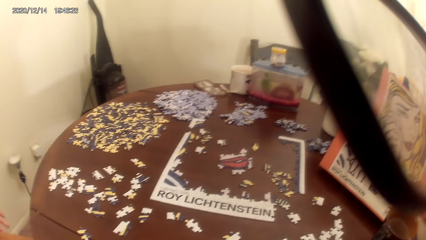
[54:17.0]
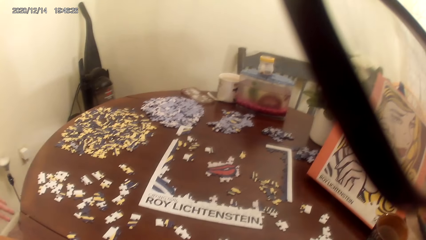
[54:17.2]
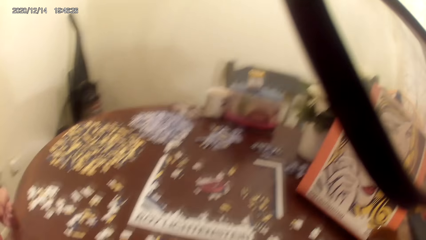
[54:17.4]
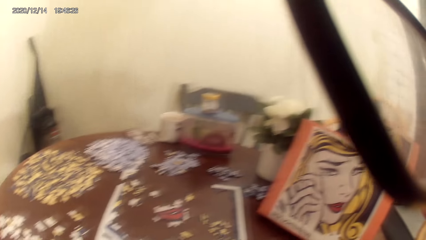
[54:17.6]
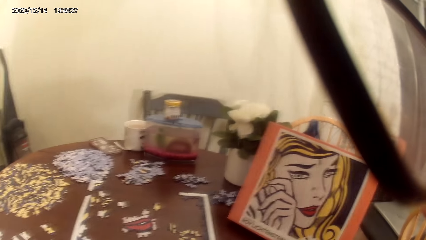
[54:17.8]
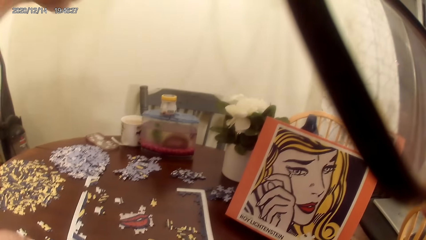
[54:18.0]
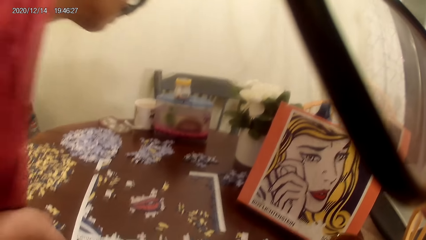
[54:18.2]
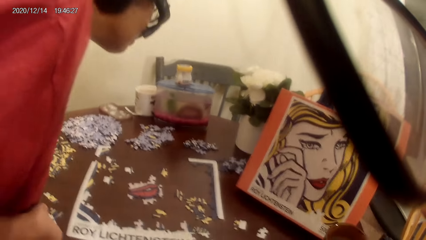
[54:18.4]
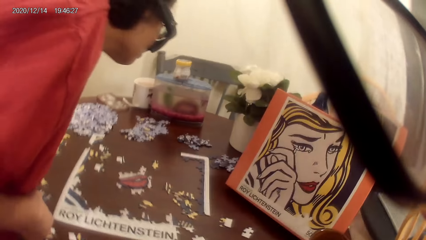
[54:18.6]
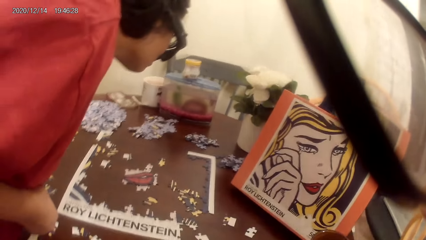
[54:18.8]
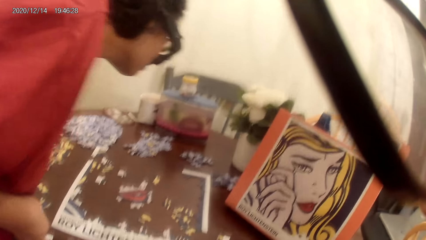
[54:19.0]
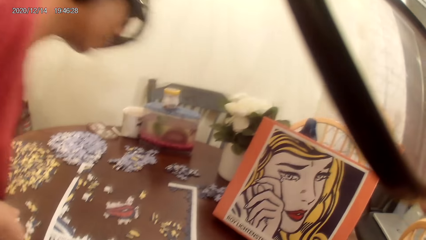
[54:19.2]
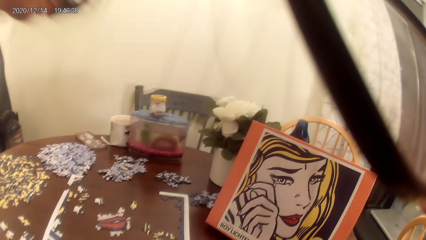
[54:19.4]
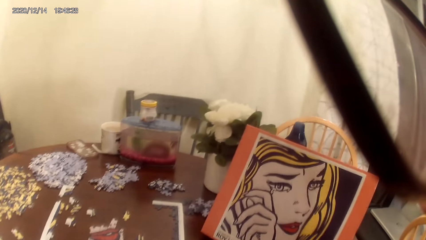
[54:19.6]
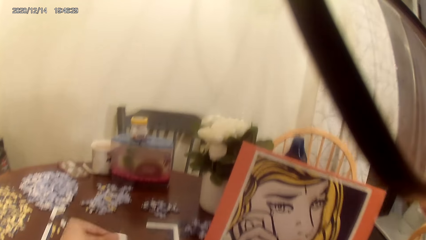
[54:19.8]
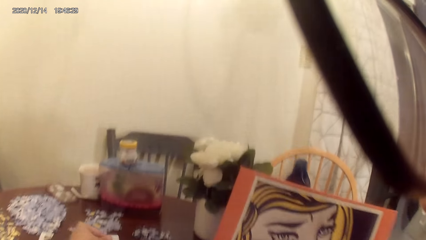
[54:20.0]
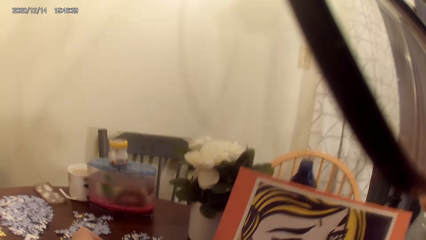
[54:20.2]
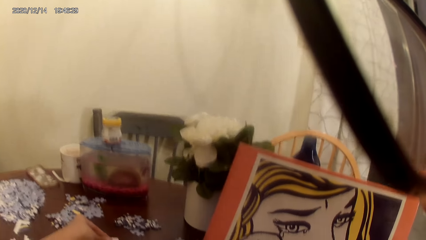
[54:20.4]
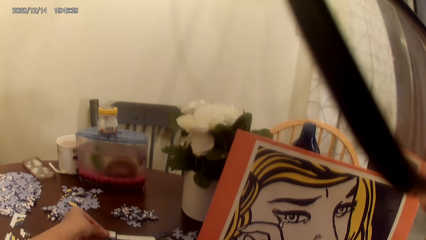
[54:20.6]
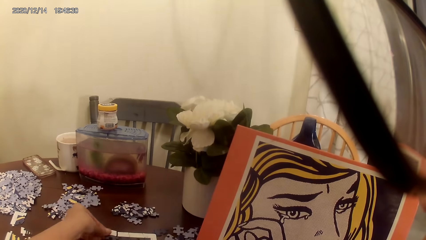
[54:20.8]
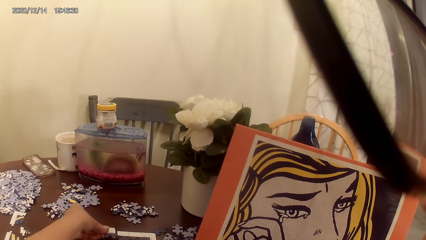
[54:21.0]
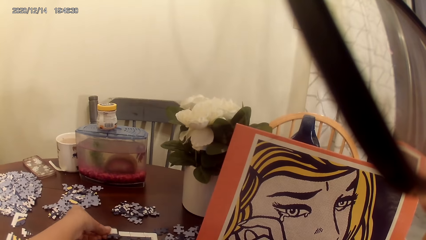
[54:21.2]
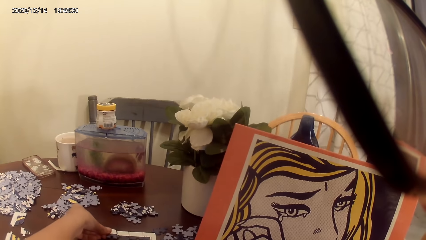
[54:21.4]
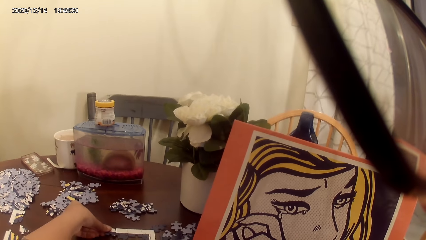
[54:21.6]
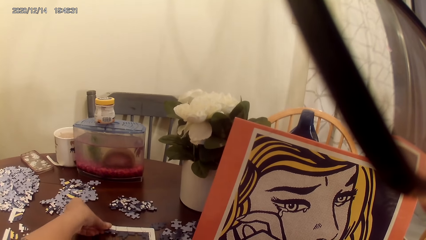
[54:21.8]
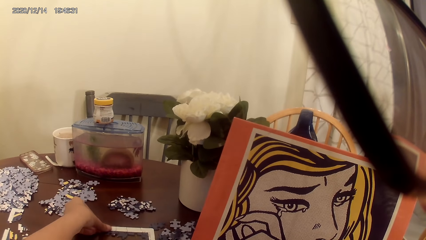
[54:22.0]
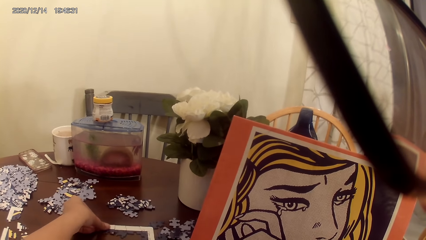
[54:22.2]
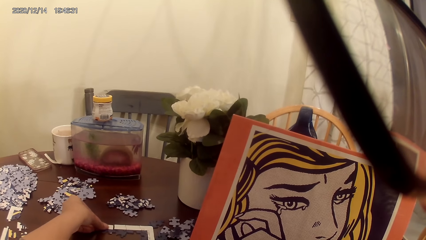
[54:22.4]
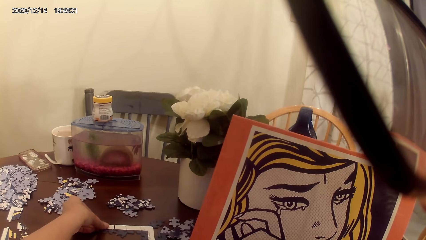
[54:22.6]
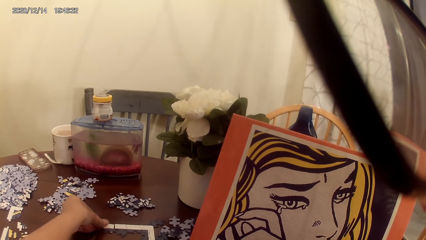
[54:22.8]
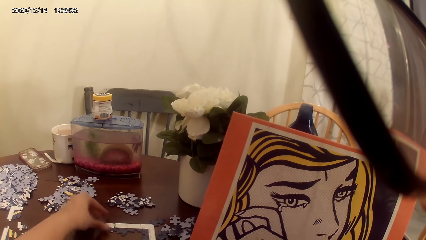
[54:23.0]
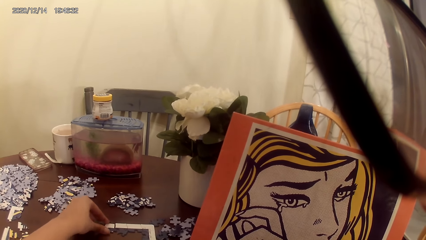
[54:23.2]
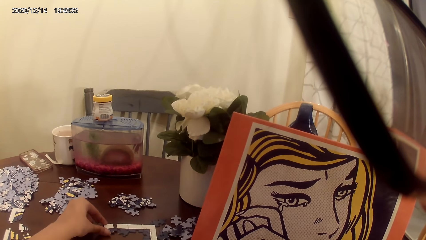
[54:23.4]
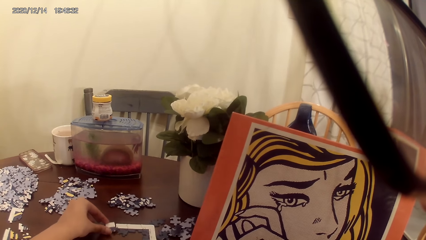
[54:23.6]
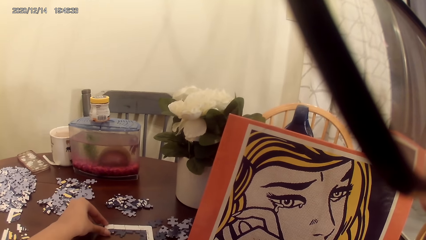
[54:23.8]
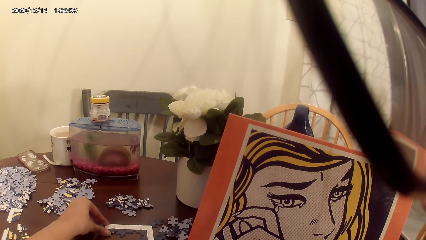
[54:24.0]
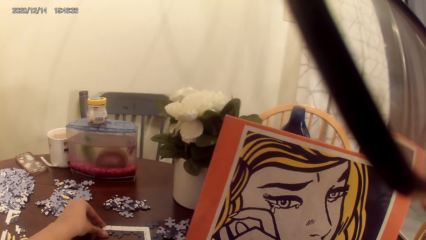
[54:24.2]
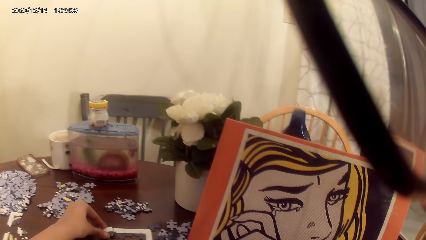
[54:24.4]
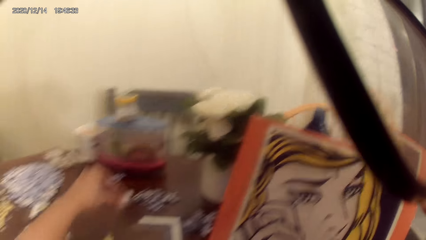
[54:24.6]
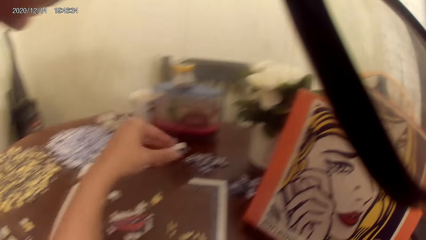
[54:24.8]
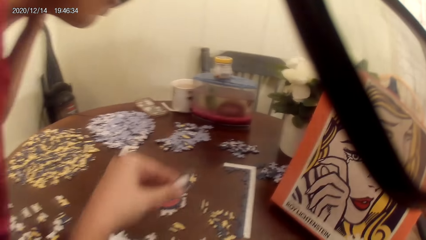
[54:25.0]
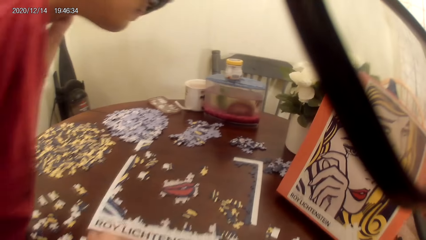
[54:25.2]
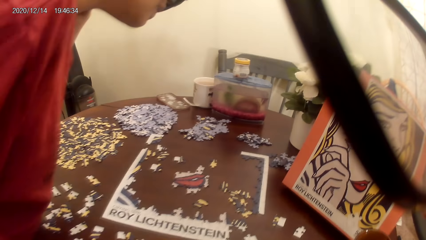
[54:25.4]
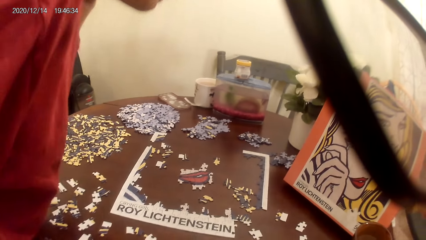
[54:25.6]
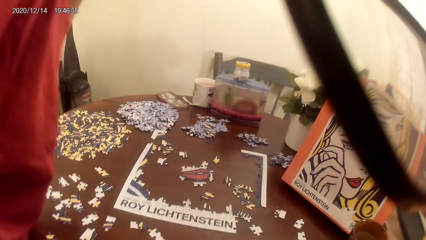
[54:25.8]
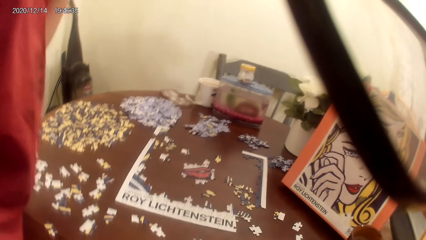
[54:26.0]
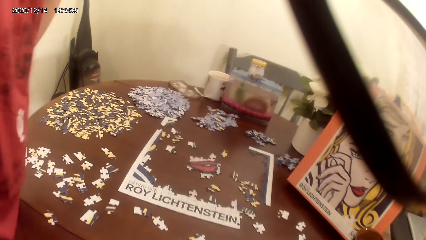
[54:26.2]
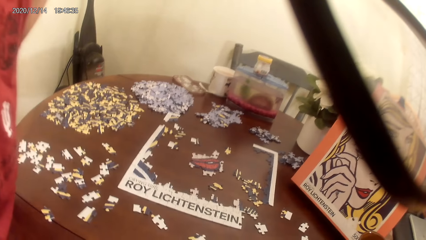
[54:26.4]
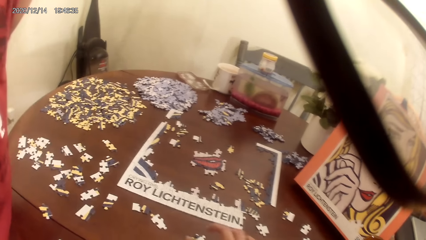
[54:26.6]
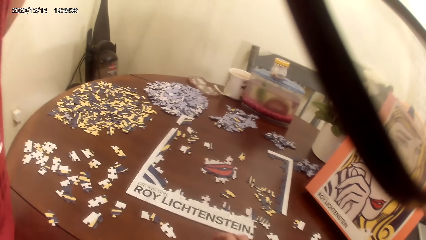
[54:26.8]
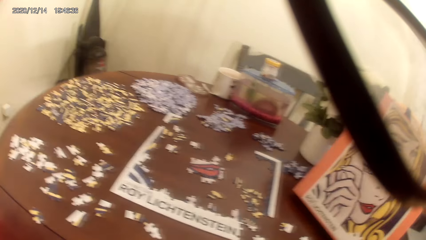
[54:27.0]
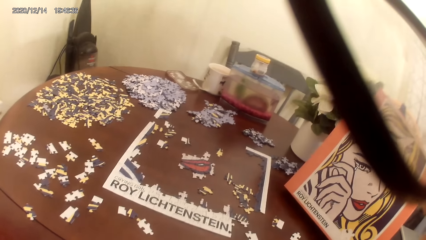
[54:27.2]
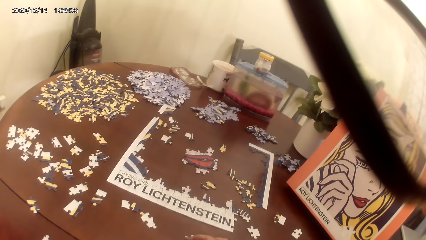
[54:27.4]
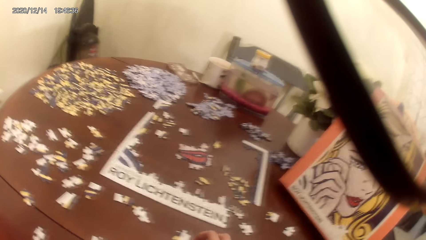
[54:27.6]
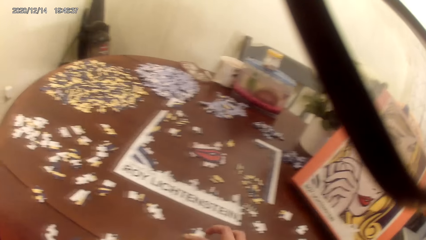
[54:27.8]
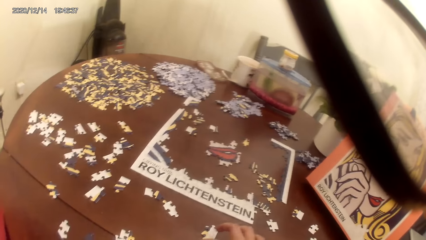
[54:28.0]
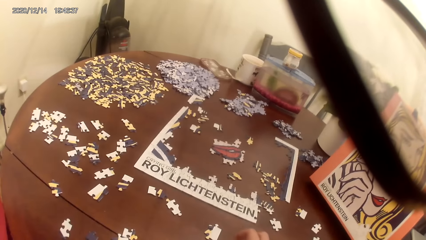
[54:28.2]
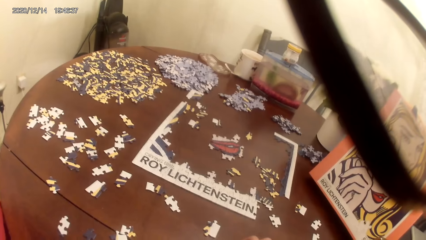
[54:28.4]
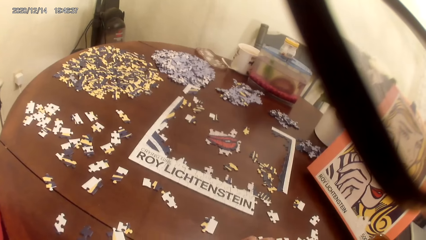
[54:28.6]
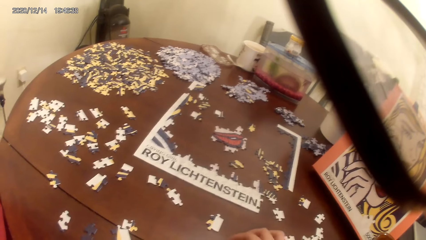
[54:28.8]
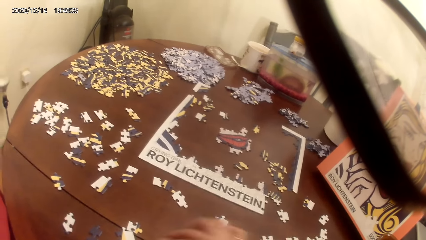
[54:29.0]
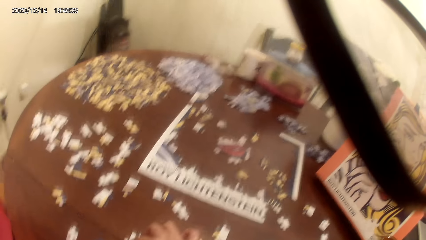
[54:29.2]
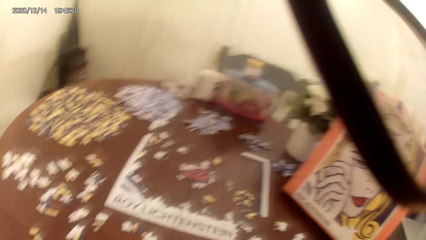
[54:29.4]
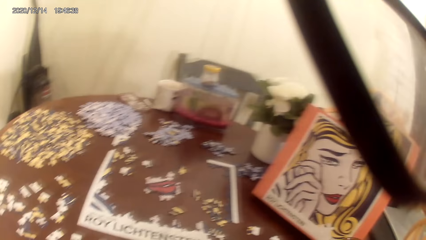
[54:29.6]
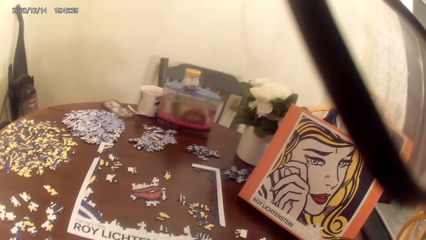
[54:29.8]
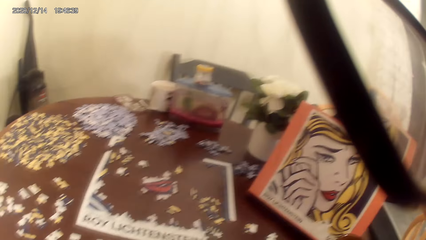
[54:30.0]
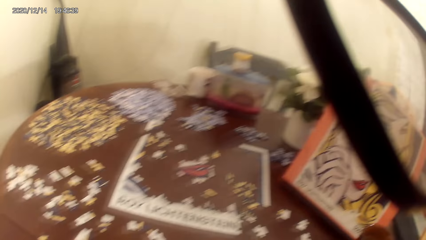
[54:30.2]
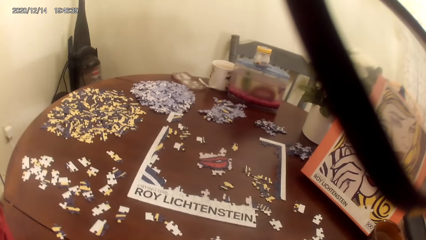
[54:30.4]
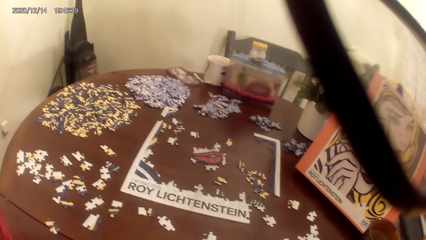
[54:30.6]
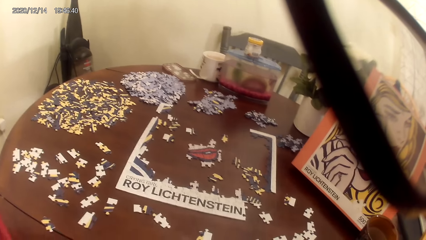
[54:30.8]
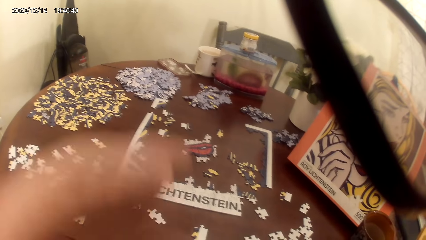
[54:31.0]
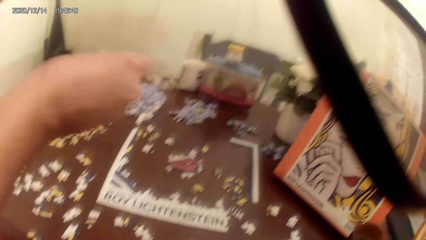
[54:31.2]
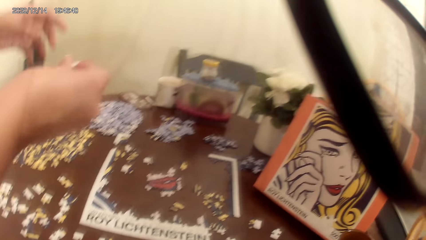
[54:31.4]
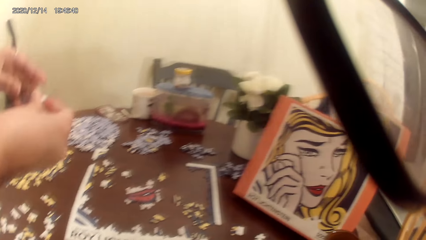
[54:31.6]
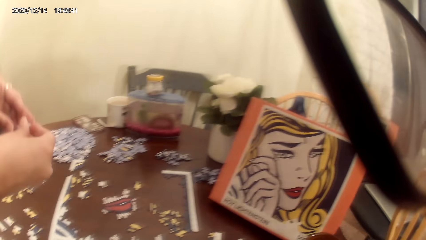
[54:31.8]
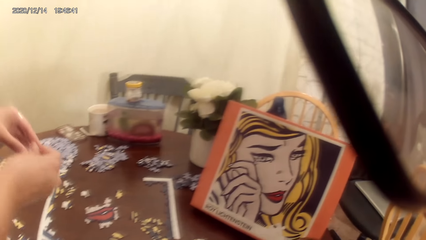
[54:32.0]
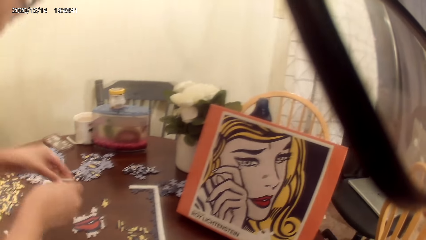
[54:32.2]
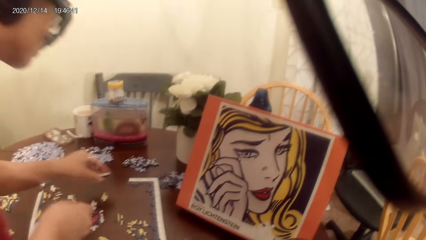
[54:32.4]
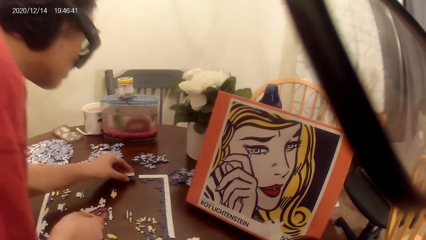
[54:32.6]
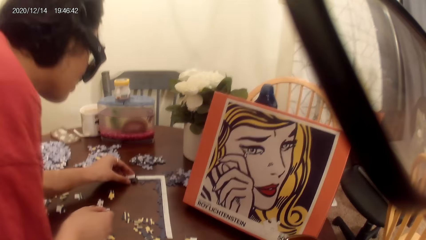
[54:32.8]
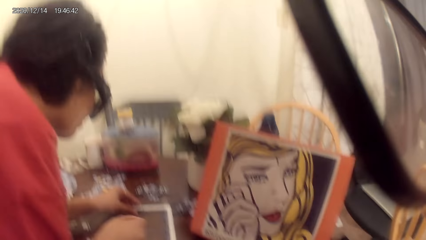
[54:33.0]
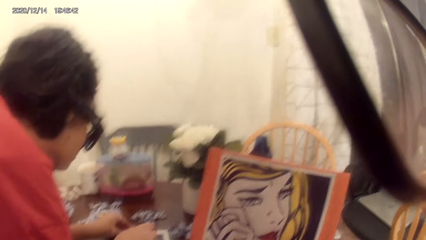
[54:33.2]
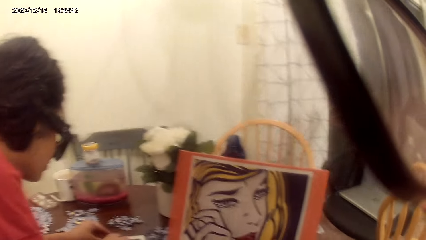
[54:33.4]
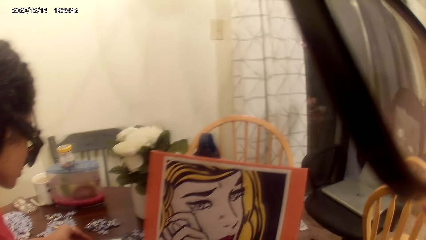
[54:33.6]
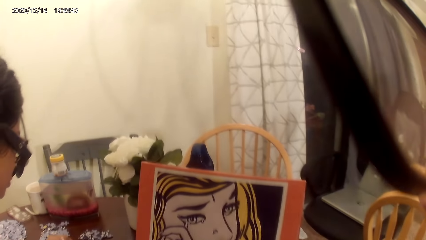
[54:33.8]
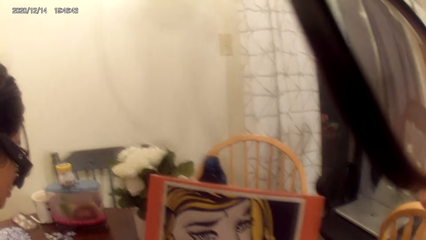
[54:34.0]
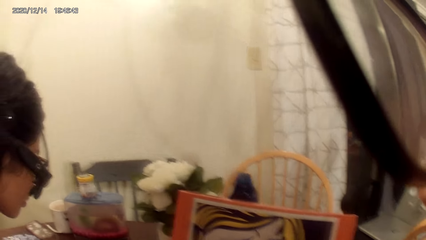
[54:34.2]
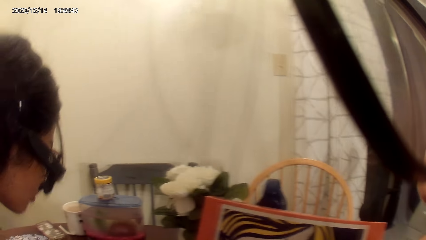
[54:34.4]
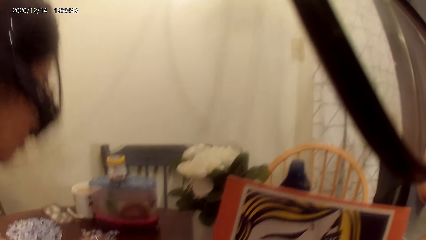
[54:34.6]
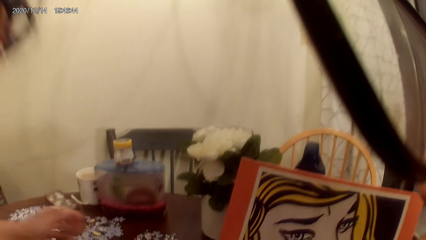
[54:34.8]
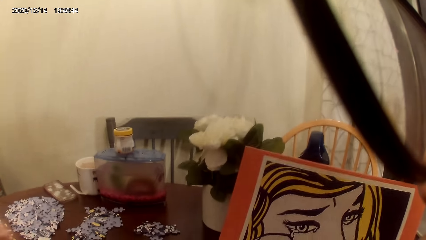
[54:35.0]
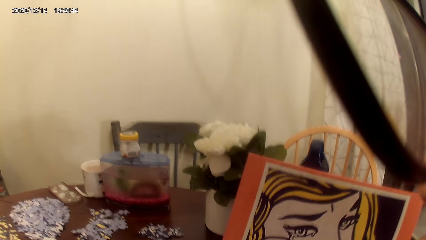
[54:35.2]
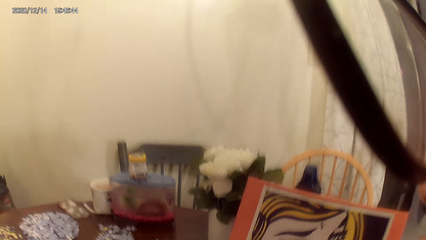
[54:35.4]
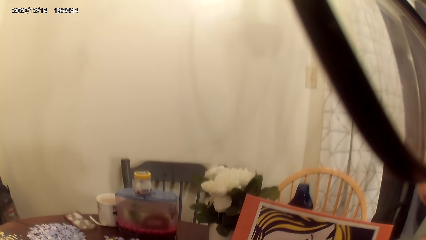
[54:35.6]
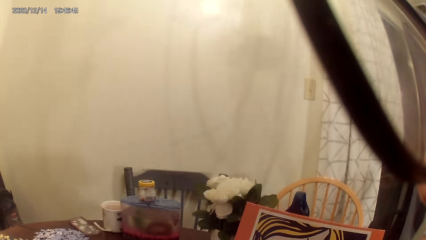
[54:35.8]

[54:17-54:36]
A person stares on the dominoes game cardboard. The camera wearer plays the dominoes game. They look around and talk to the person. The person plays the dominoes game.
